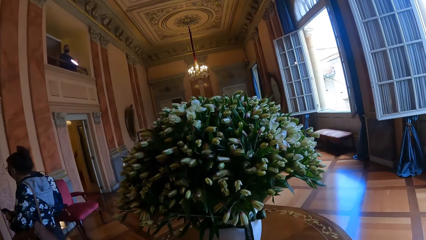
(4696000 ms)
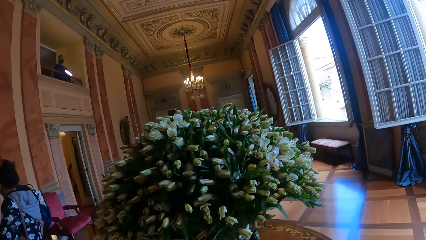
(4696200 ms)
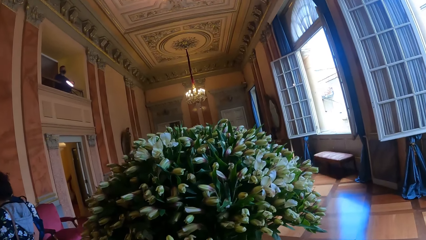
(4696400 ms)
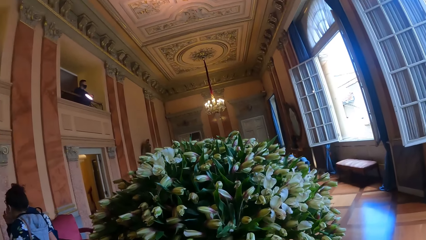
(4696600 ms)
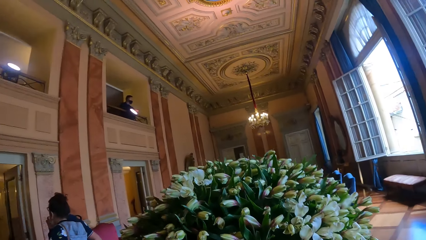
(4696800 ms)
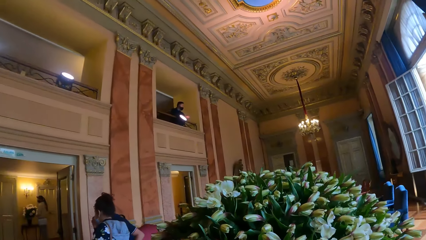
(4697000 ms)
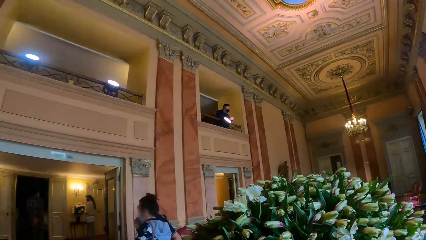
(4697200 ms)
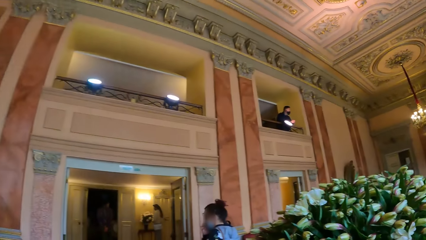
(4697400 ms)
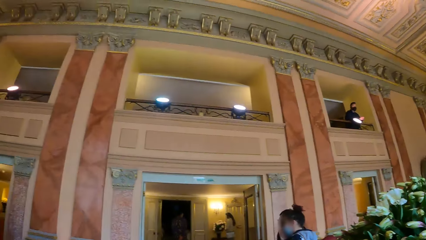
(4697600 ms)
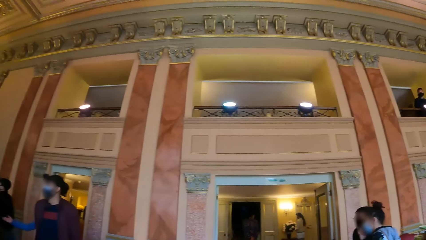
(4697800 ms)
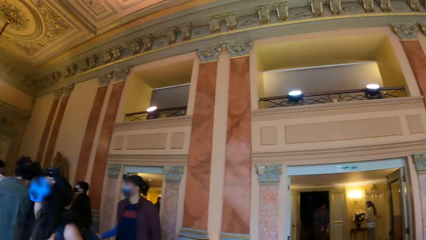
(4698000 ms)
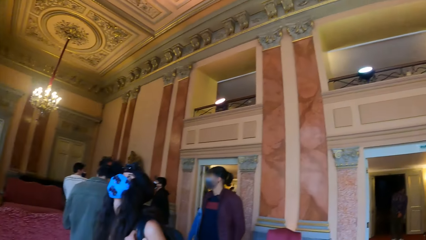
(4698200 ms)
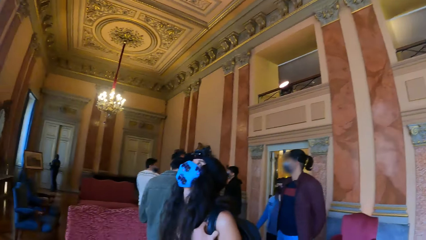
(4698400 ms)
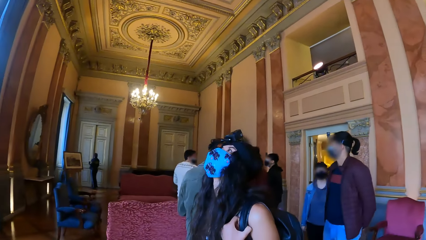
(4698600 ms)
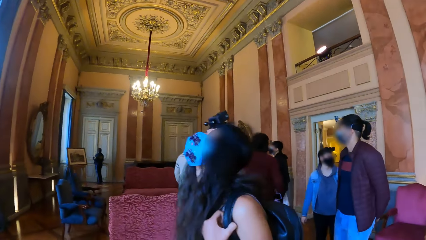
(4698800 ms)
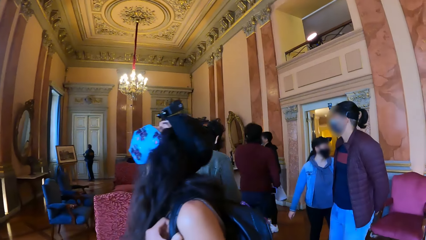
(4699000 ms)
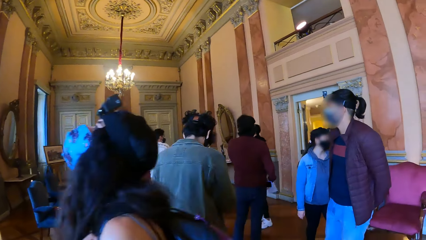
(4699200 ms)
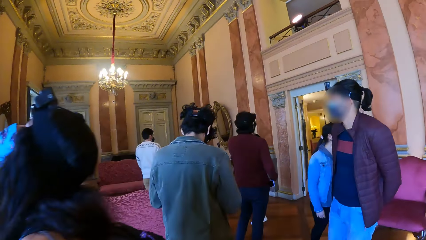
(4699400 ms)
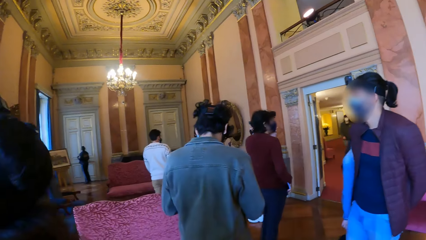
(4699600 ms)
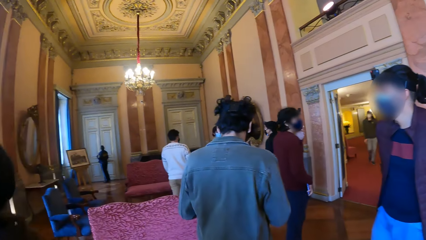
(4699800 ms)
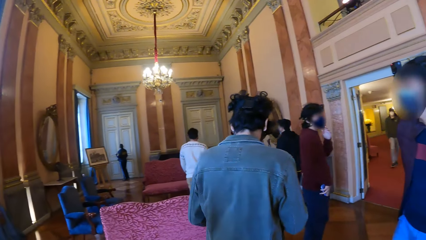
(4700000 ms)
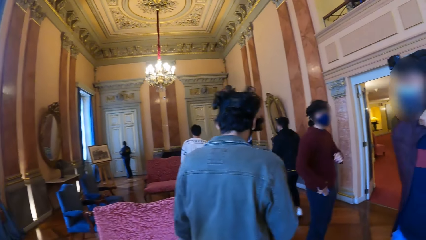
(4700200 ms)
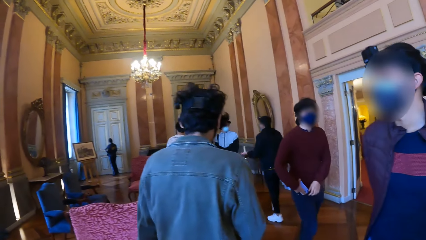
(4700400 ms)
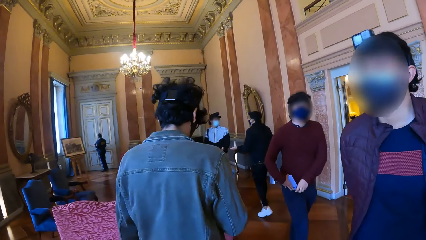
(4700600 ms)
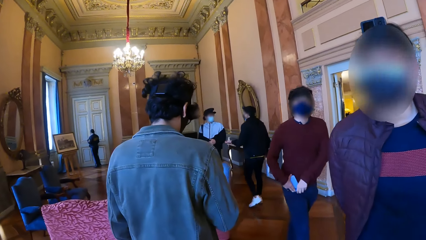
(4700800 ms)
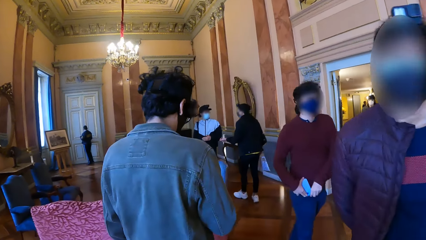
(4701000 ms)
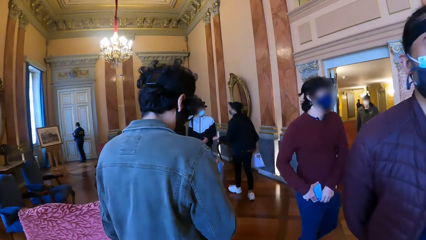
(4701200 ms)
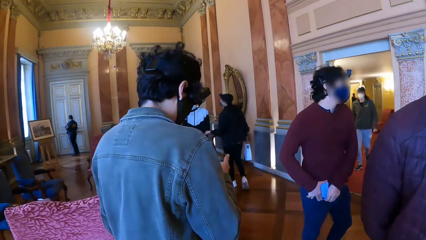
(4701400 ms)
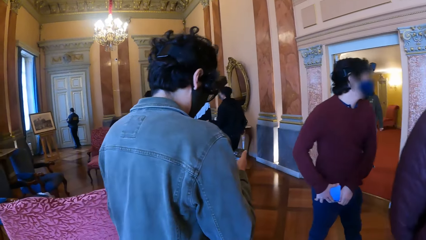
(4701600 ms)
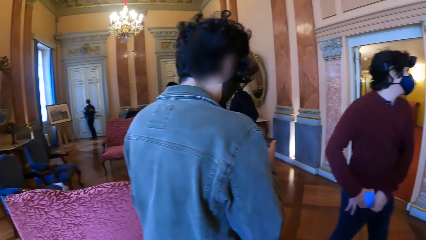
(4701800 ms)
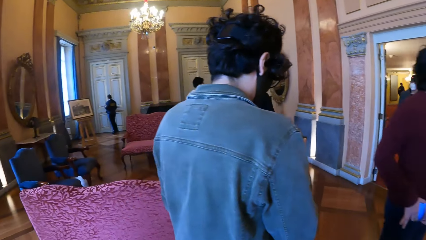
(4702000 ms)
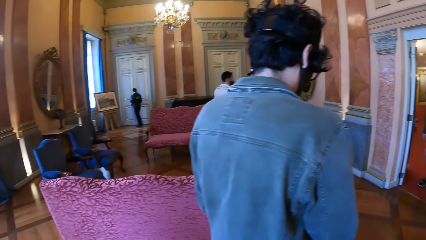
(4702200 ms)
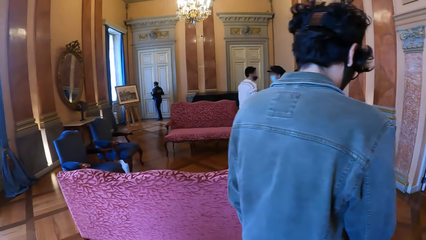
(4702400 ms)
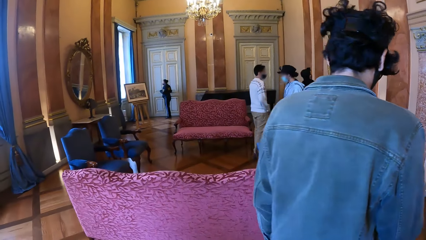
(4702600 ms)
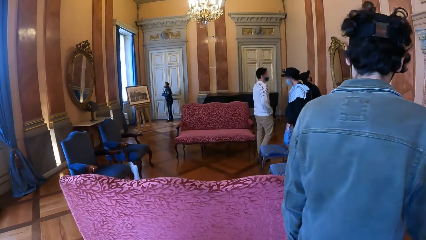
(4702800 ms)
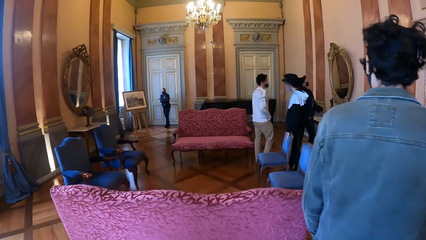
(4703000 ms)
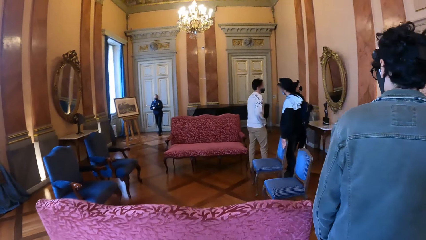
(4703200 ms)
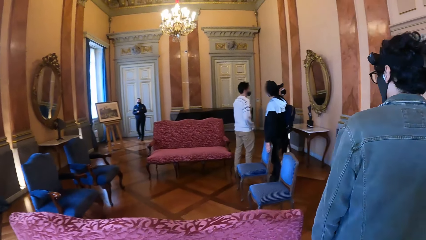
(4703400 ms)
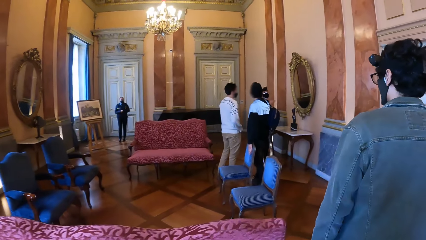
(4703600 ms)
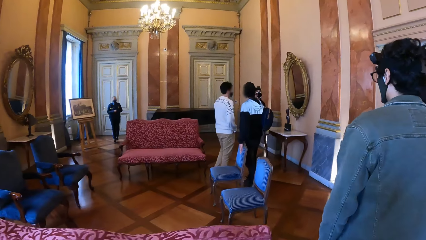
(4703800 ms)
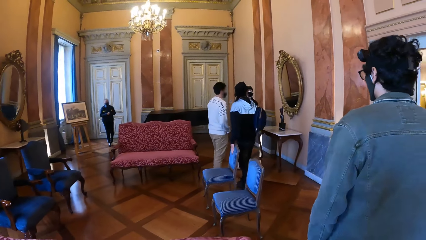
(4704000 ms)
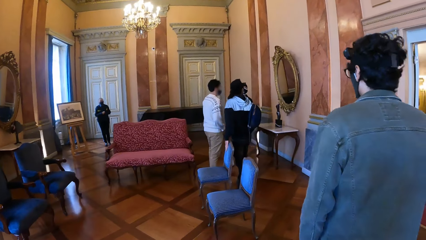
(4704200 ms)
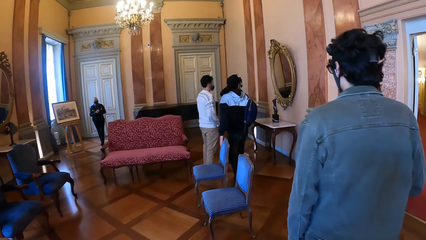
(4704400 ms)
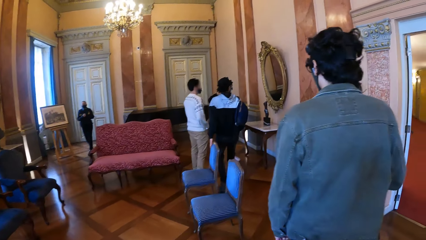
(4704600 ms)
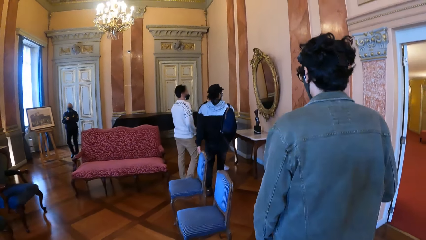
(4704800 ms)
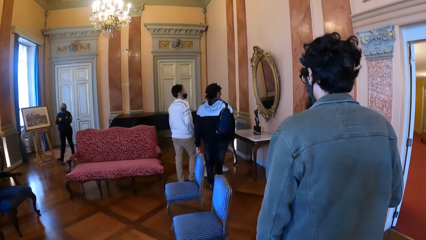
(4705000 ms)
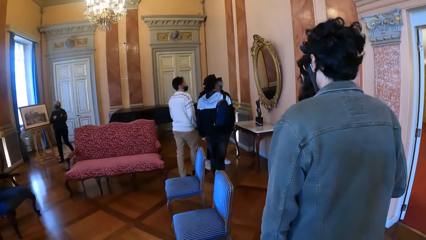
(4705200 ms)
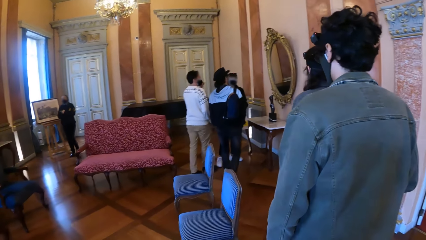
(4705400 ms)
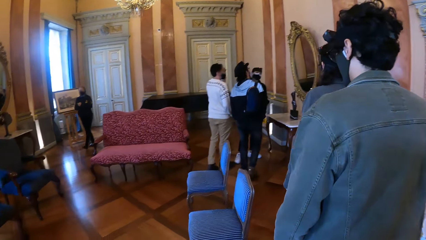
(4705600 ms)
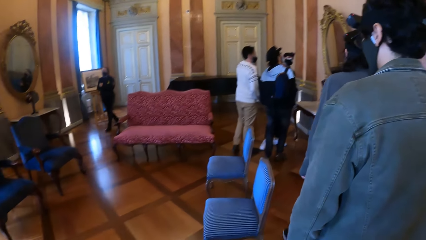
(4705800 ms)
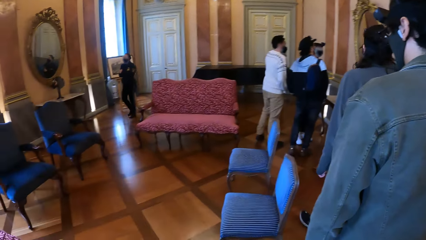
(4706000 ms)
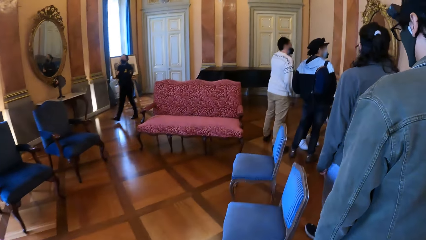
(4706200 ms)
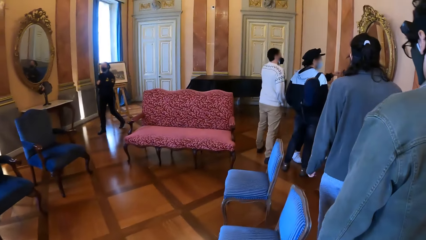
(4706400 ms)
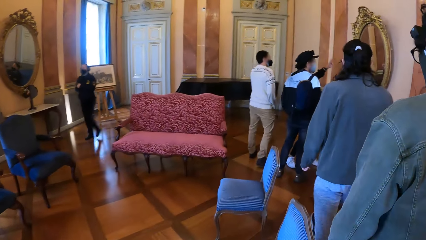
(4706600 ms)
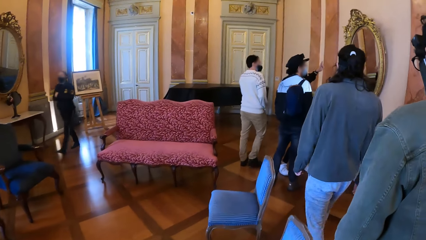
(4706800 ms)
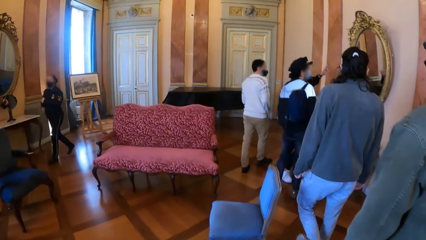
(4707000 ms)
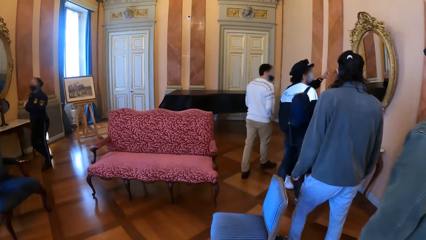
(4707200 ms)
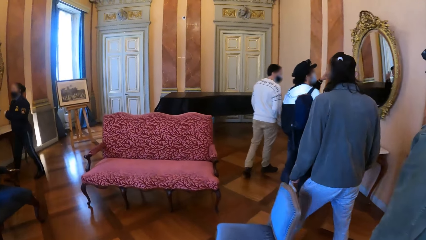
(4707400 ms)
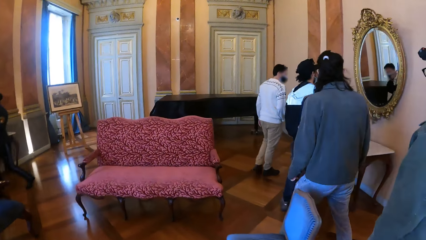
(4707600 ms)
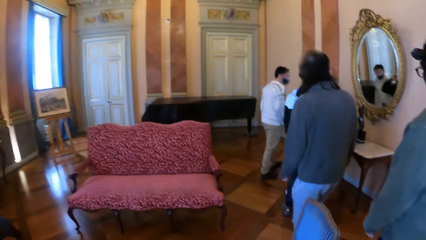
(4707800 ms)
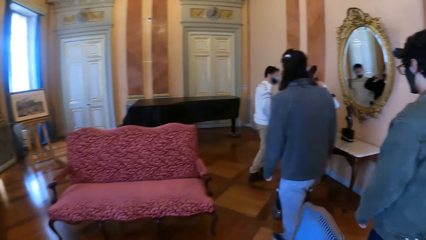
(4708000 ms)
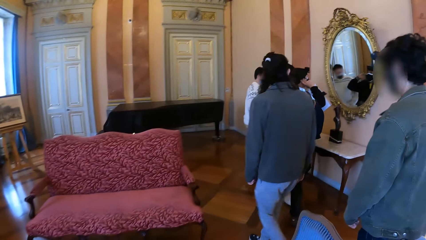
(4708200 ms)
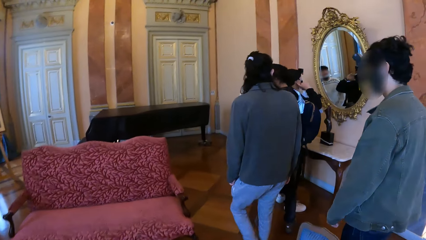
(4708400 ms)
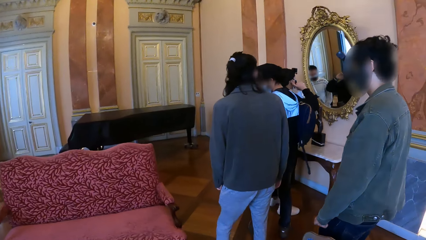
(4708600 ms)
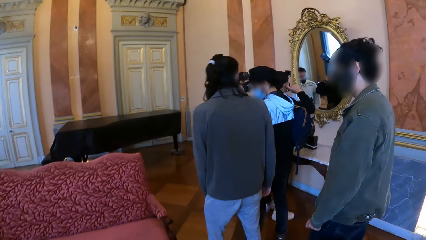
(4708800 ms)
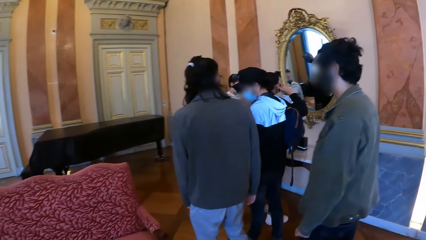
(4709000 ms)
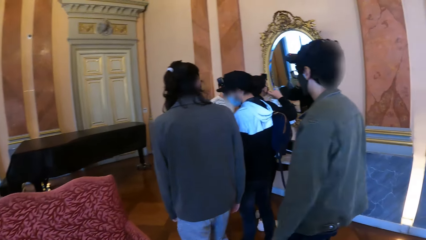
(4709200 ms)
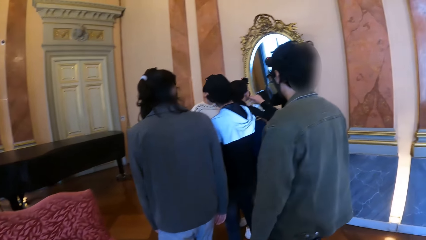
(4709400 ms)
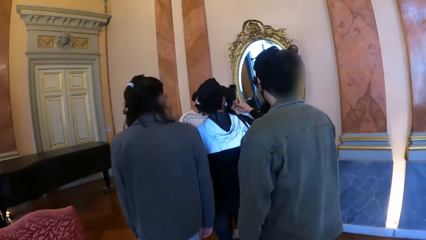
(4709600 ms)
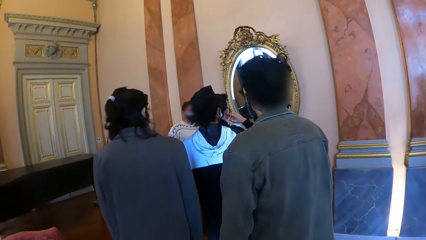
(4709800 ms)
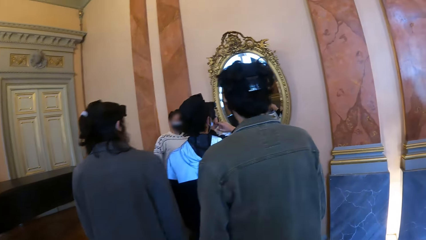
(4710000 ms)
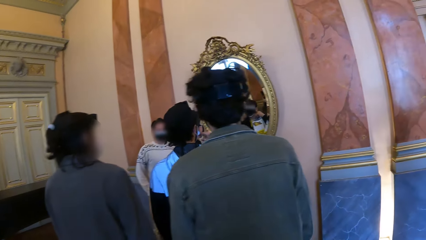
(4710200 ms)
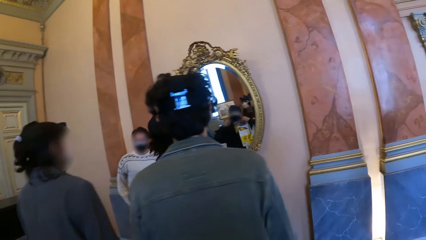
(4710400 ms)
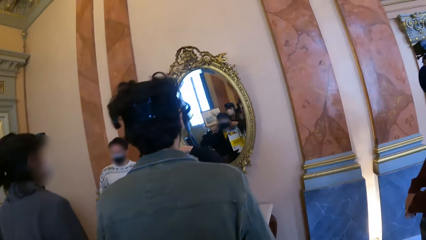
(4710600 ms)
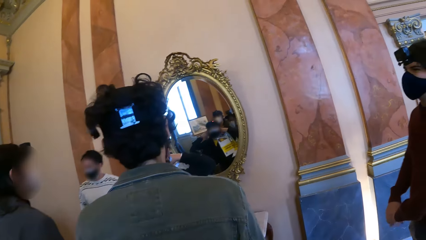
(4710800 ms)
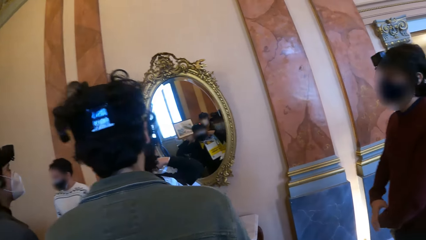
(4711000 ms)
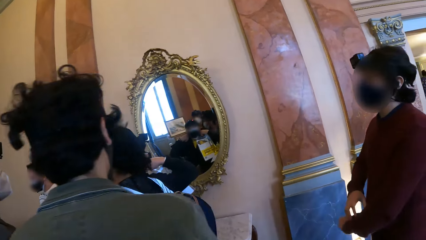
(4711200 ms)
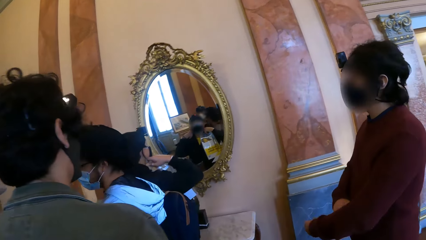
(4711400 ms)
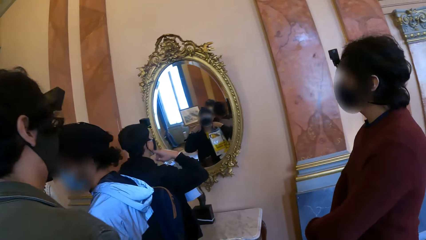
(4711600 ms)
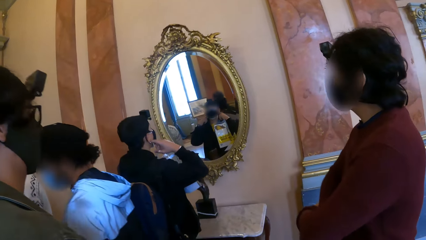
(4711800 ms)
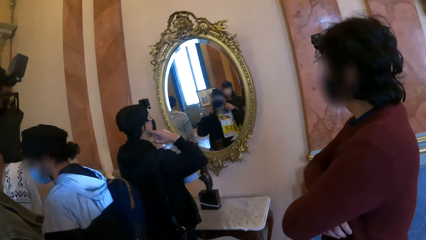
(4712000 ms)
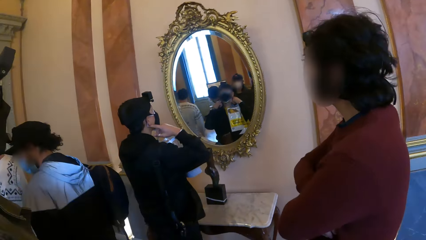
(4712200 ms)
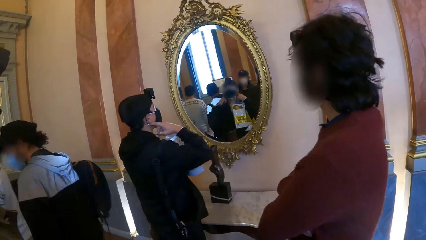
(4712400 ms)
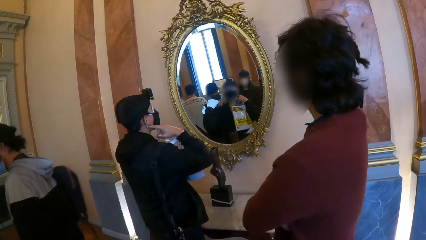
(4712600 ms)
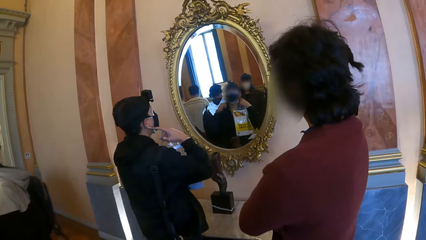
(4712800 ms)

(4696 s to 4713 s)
The camera wearer looks around. They walk in between people. A man holds his trouser pocket with his left hand. Another man walks past the camera wearer. The first man puts the phone in his trouser pocket with his right hand. The camera wearer walks towards three men. A third man walks towards the three men. He walks towards them again. A fourth man walks towards the three men. One of the three men interacts with the other two. He adjusts a nose mask on his face with his hands. He holds the zip lock bag with his right hand. The camera wearer stands beside a mirror on the wall. The other two men walk away from the camera wearer.
